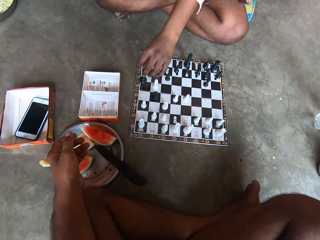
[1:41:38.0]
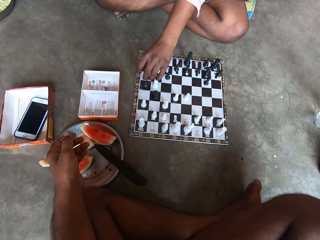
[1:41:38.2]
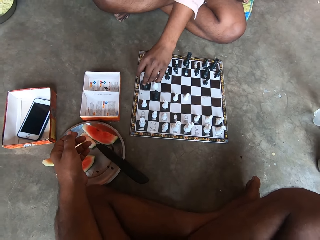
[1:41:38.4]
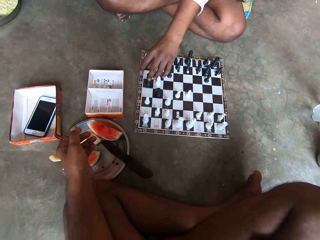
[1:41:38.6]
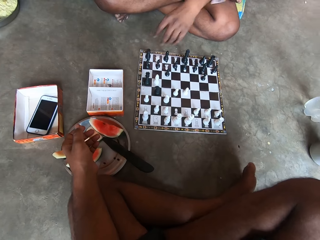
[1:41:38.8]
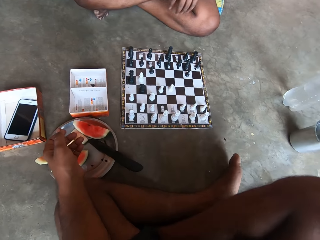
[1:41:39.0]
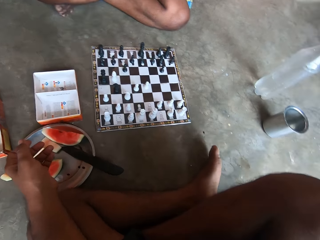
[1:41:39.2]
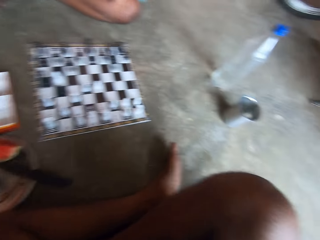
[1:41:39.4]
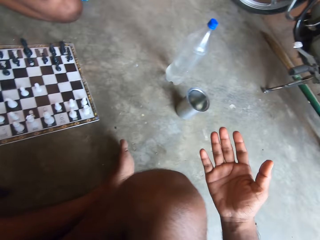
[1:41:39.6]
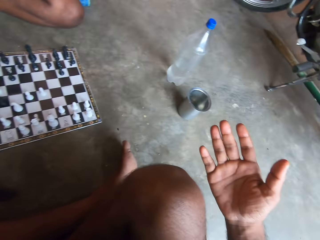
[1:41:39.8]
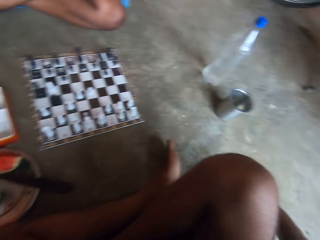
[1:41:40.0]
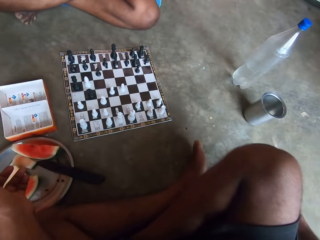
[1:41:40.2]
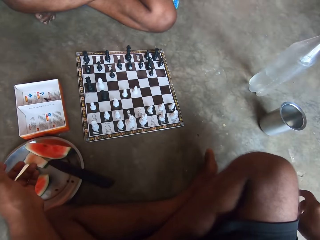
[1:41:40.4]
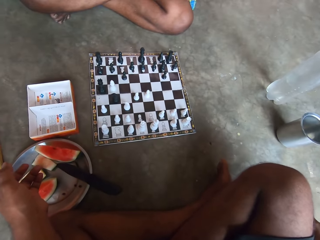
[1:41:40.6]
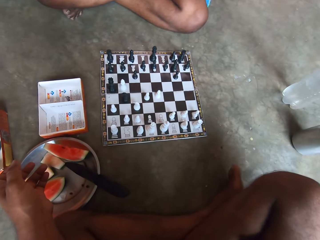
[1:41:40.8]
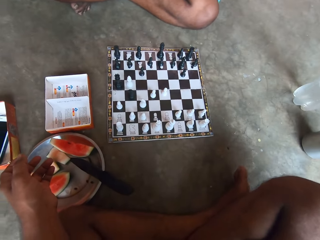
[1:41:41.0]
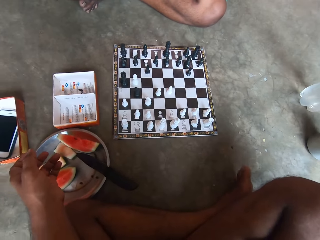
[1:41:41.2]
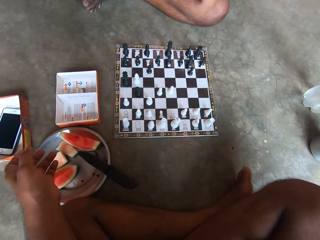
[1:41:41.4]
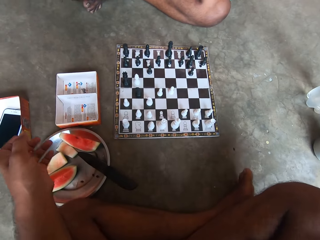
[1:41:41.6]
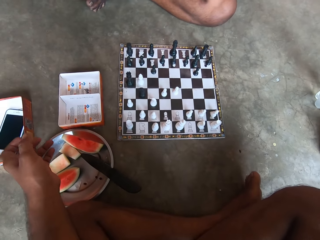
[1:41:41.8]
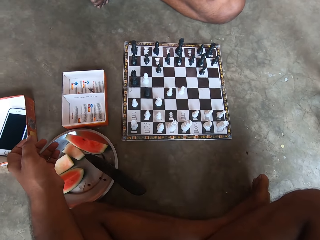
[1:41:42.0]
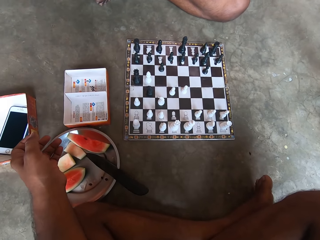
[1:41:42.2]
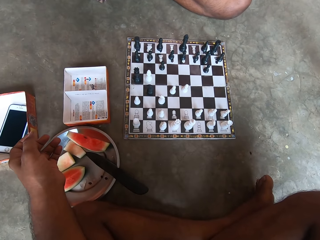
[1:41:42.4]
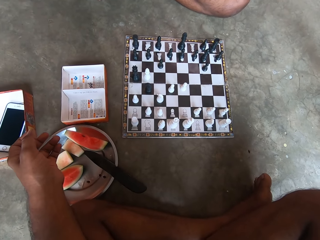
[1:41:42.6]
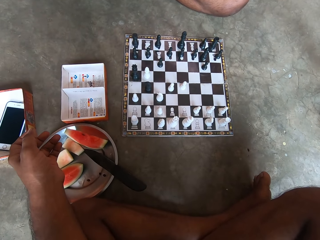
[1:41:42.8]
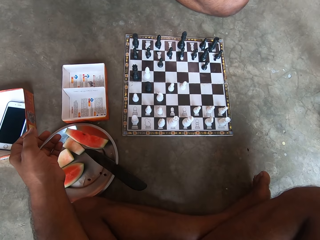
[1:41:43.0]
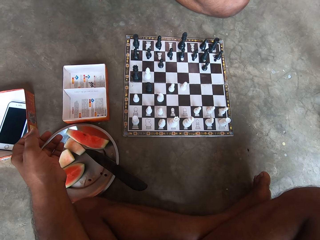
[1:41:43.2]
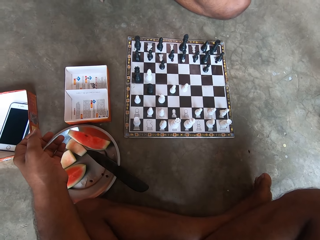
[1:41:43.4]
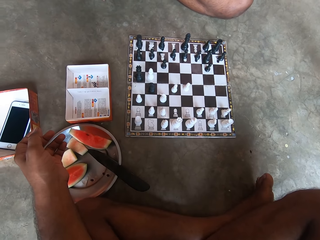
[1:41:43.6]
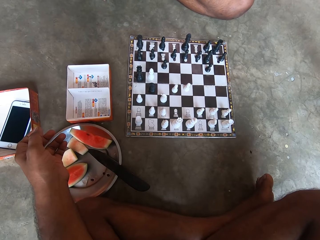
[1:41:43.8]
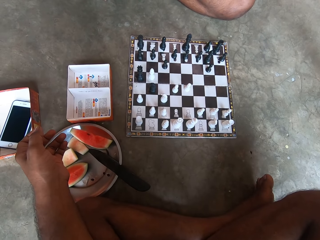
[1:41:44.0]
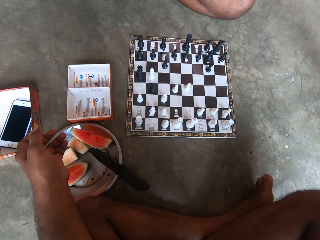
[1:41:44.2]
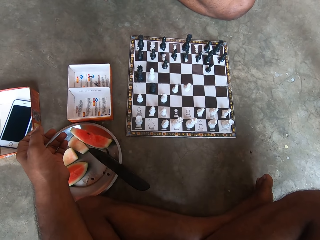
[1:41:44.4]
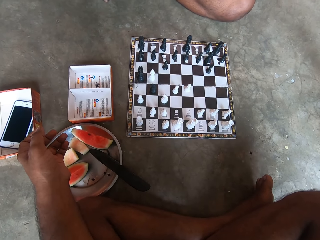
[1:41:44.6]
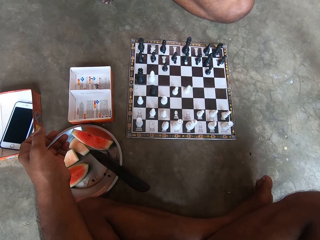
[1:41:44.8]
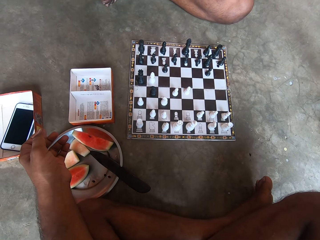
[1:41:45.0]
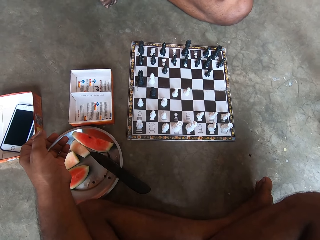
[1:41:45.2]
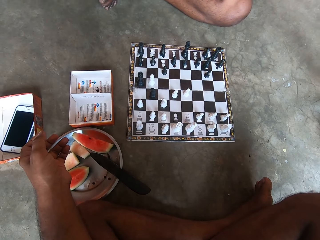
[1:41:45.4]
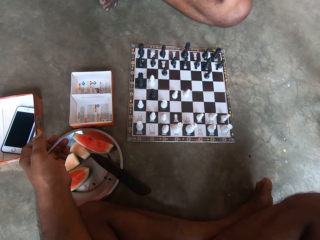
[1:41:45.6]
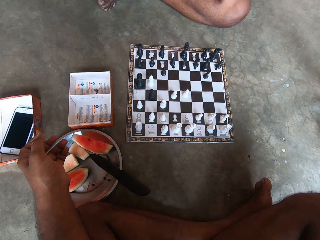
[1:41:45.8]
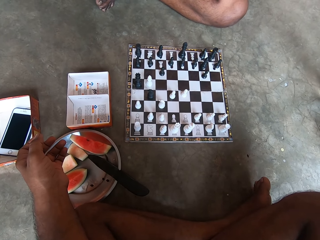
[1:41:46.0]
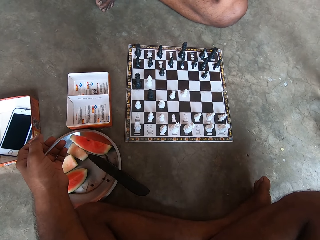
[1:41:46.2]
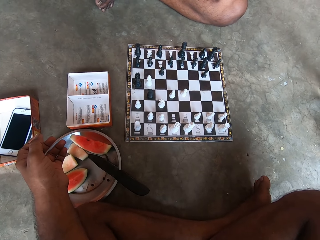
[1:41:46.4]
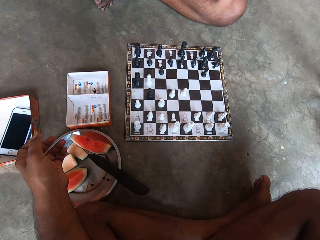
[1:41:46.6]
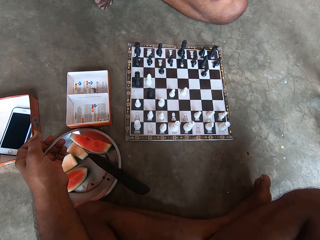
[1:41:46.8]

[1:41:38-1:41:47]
The camera wearer checks his right hand. He touches something. He looks at the chess set on the chess board.

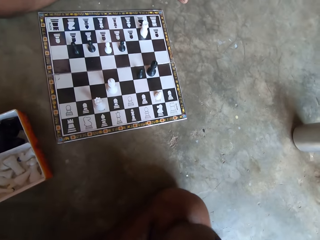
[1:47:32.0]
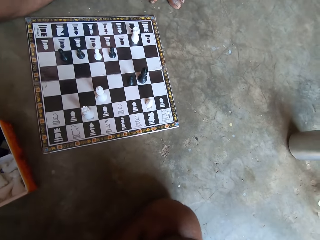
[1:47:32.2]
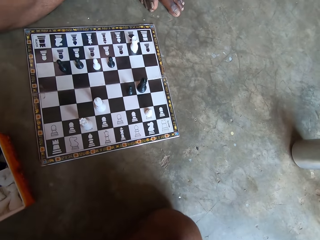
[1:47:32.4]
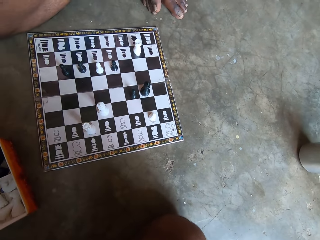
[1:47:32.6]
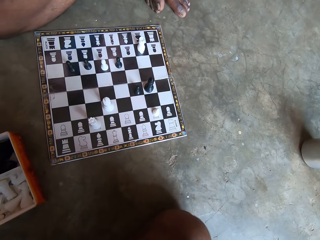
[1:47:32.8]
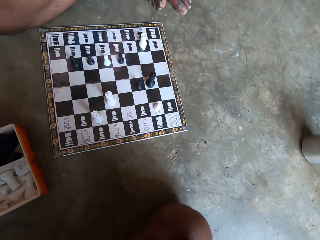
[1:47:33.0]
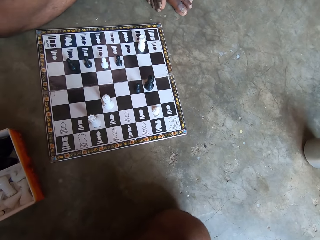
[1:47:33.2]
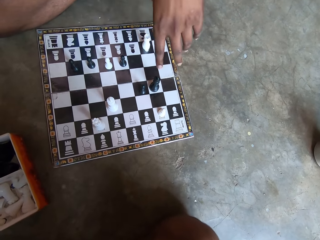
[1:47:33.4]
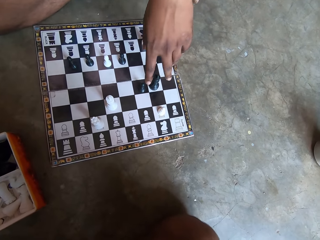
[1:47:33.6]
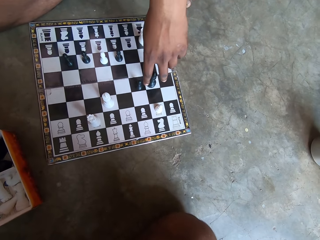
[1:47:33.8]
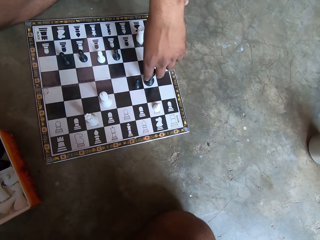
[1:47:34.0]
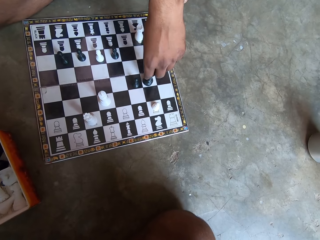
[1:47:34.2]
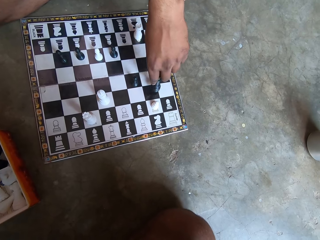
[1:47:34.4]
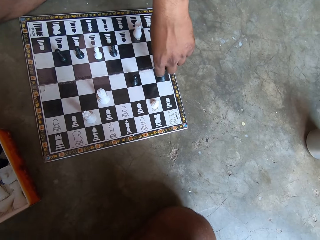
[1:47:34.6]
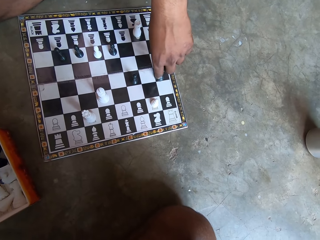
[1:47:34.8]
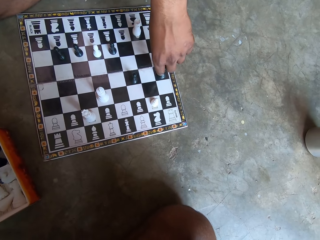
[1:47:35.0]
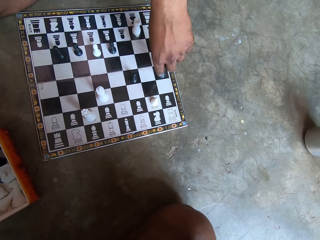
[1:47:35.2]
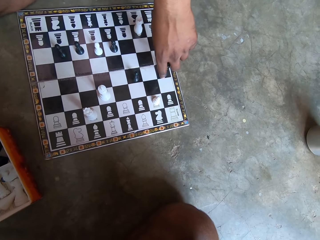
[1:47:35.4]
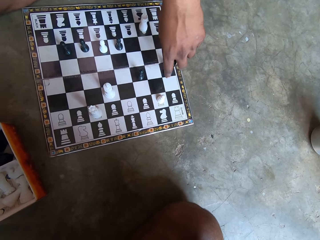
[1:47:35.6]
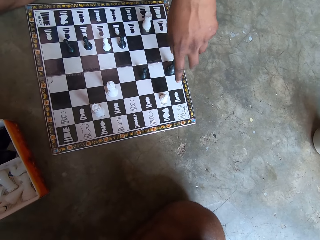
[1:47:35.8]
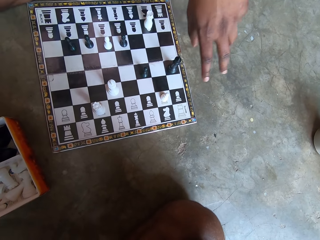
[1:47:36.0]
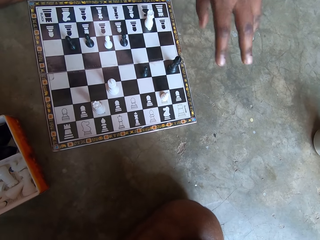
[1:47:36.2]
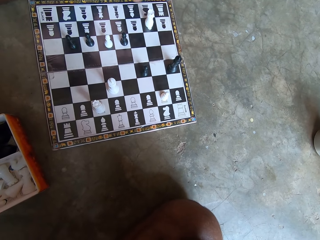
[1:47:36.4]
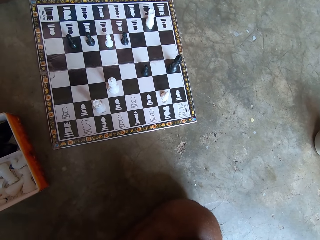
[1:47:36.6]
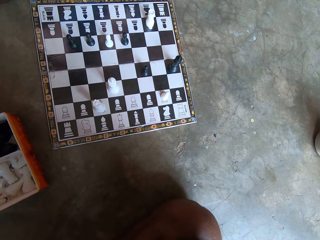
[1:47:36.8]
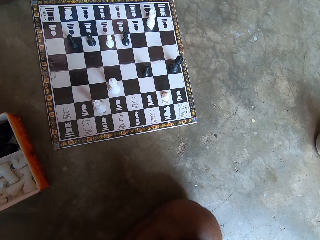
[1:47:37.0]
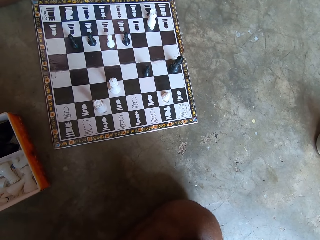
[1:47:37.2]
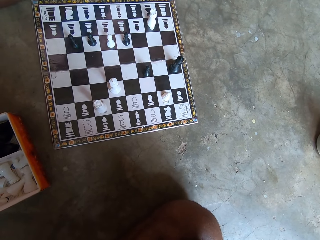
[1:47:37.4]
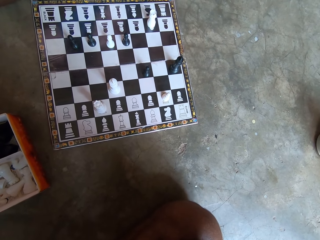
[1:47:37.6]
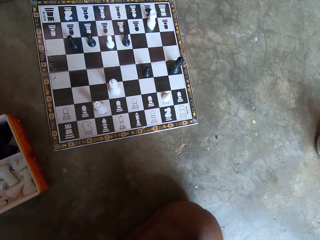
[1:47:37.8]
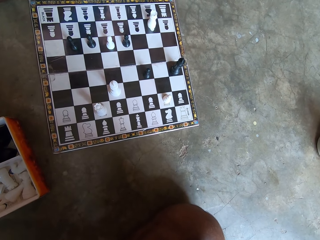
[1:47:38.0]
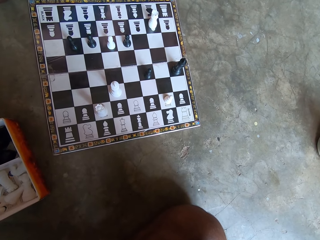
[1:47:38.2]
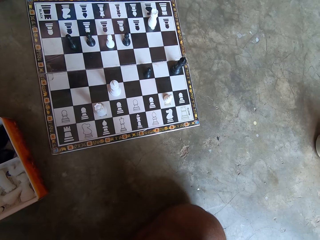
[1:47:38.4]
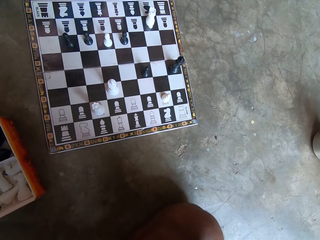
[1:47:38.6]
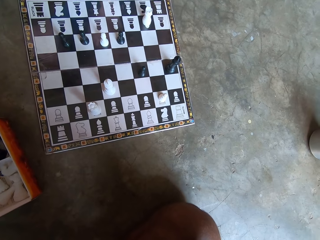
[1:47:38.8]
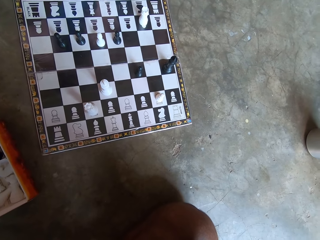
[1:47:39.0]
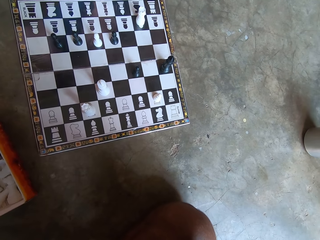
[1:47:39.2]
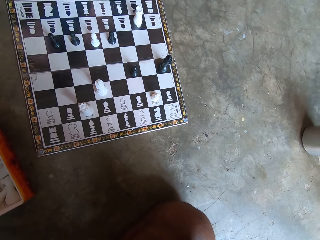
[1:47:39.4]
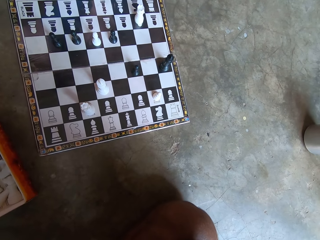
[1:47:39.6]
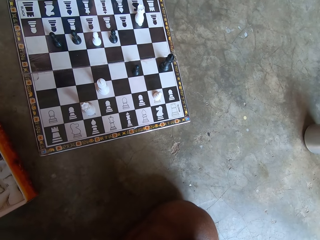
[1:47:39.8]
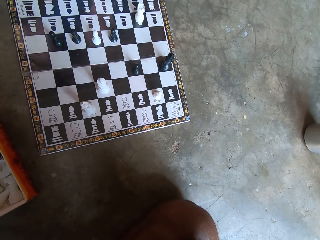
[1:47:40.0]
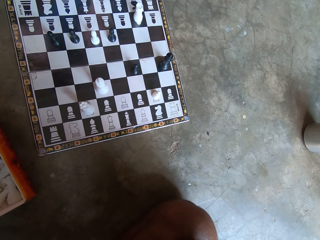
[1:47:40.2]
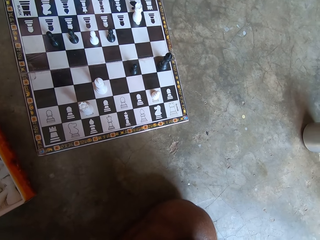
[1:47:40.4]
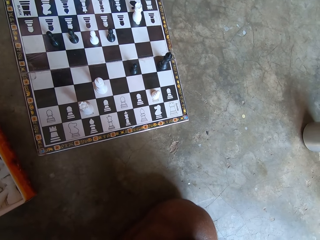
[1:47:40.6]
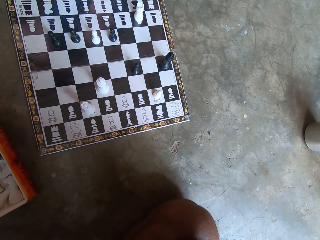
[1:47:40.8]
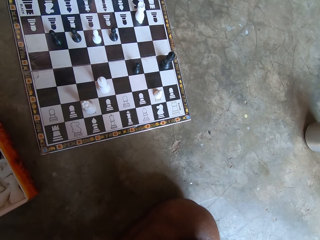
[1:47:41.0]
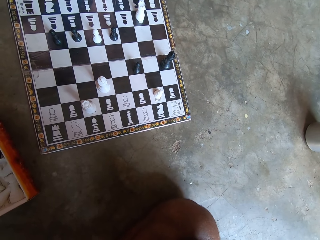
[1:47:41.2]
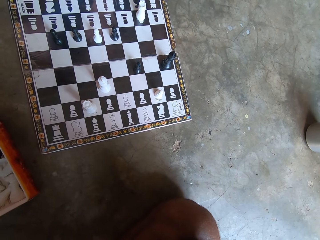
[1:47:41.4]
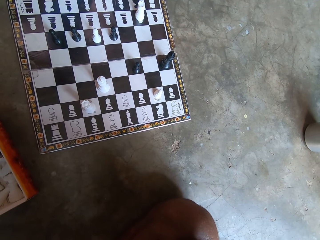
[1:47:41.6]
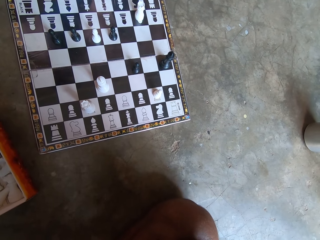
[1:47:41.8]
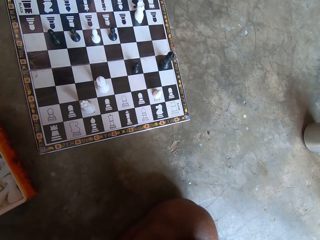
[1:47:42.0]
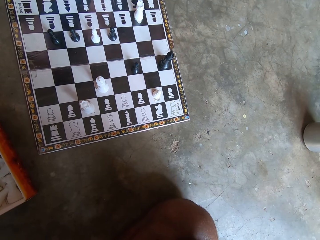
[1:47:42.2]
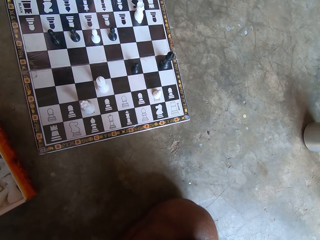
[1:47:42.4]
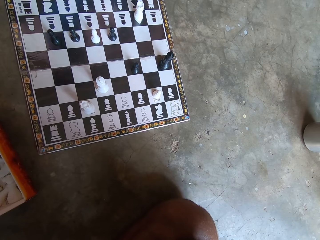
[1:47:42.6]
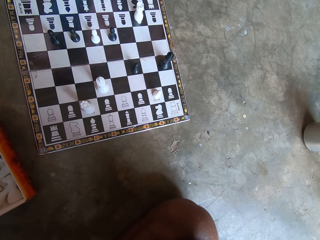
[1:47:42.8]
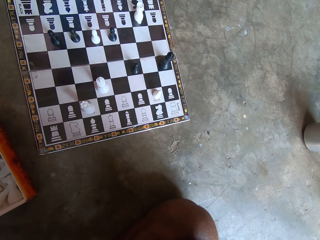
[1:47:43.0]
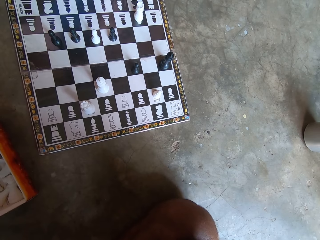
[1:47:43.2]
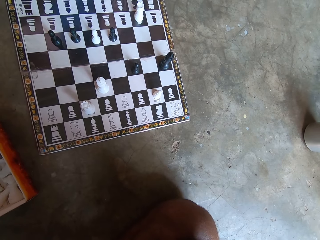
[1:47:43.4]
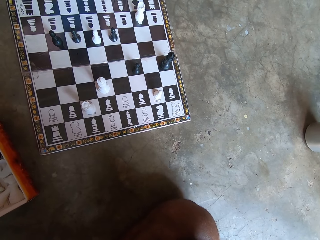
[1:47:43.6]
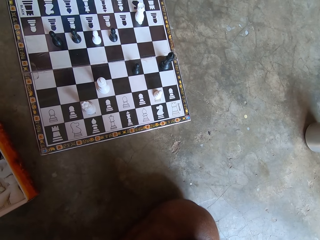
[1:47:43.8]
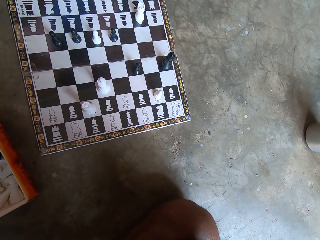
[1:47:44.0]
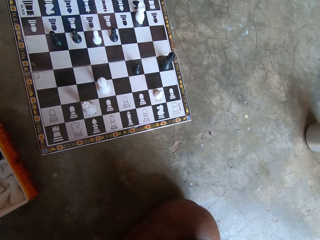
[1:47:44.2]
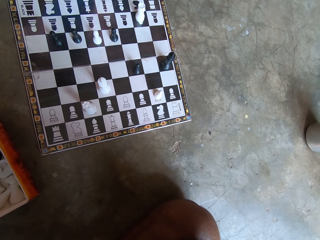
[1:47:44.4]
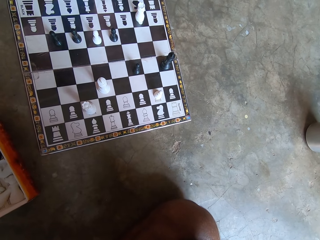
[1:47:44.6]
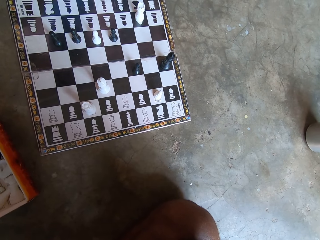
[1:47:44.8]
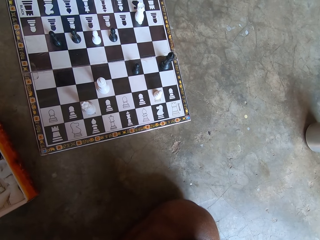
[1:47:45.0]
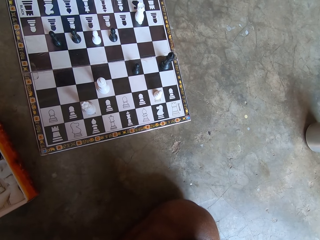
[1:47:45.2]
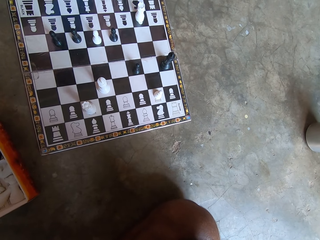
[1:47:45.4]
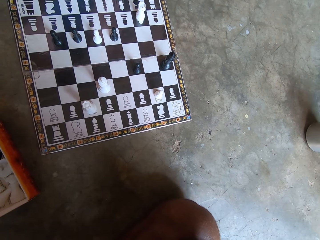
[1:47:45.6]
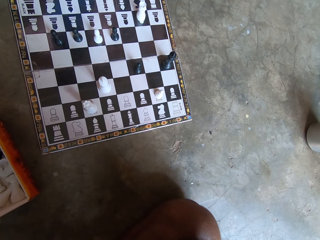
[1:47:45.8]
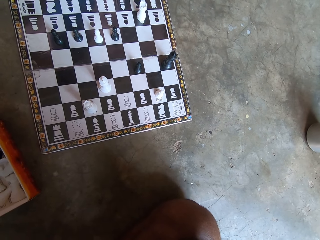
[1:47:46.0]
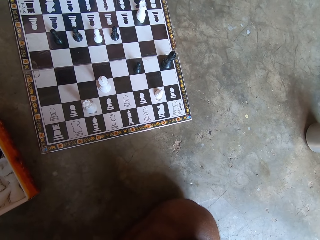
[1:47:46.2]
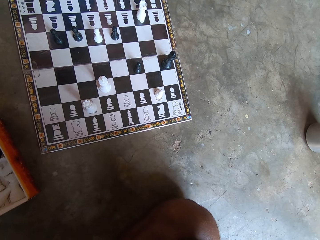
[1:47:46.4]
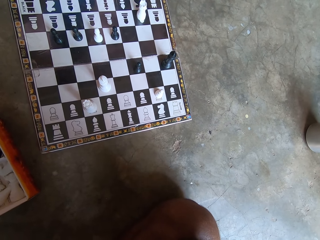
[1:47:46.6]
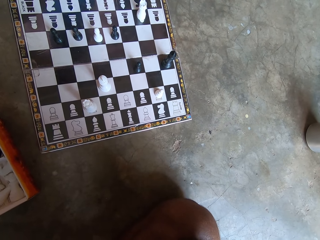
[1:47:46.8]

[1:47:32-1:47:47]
A man moves another piece on the chess board. The man holds the chess pawn. The camera wearer looks at the chessboard.
